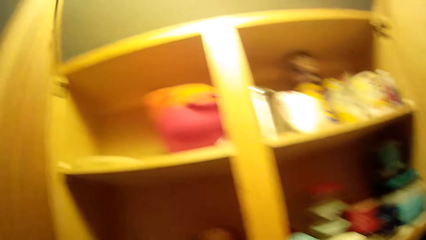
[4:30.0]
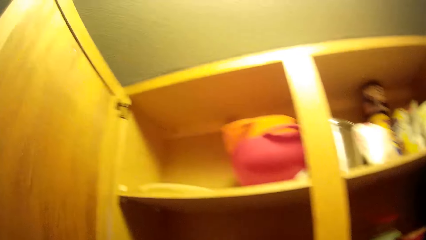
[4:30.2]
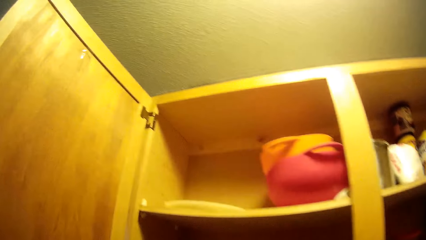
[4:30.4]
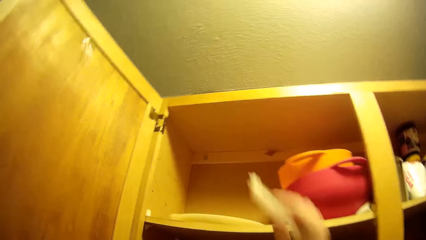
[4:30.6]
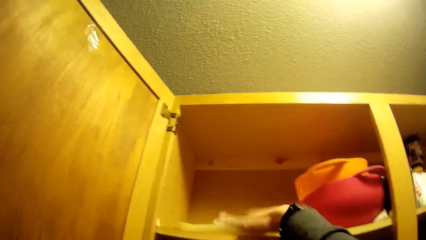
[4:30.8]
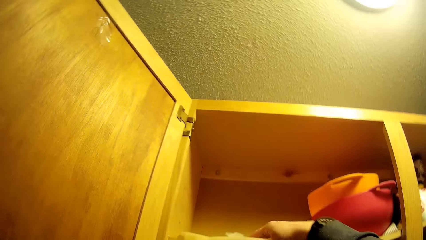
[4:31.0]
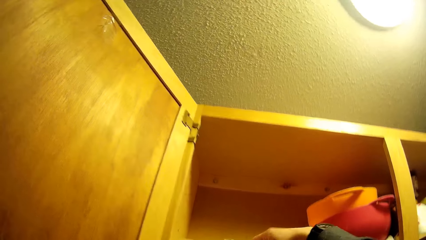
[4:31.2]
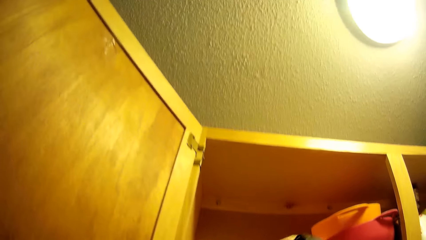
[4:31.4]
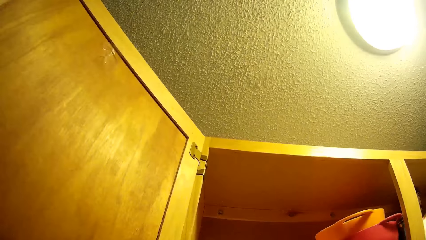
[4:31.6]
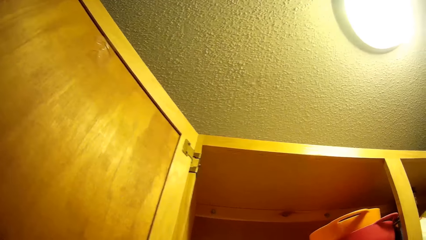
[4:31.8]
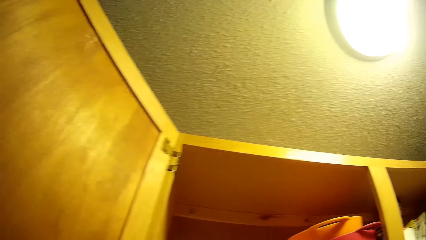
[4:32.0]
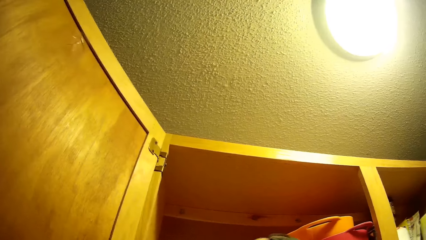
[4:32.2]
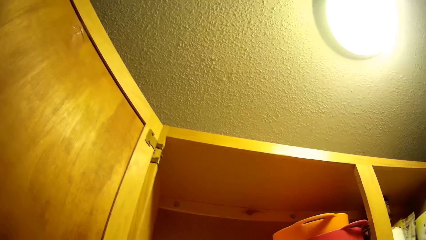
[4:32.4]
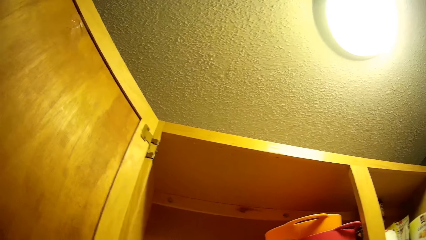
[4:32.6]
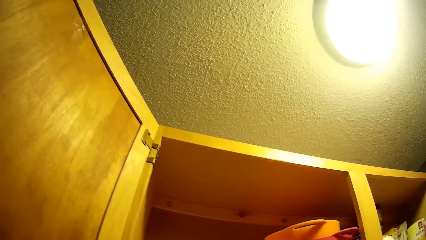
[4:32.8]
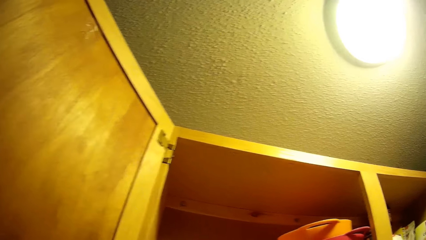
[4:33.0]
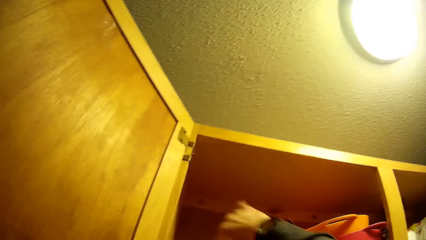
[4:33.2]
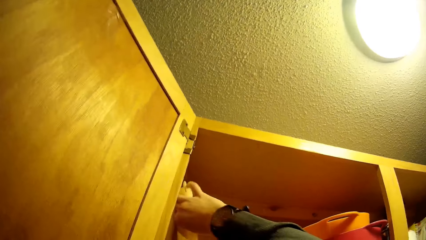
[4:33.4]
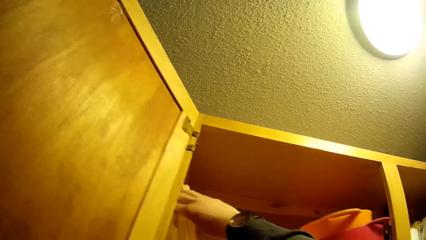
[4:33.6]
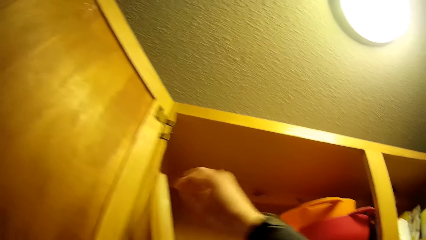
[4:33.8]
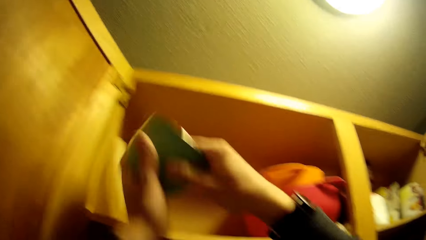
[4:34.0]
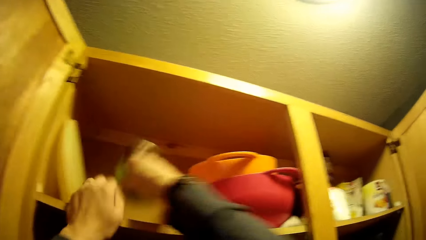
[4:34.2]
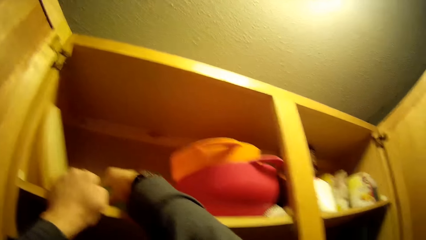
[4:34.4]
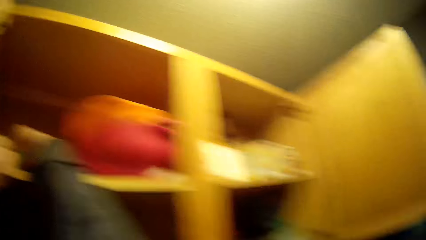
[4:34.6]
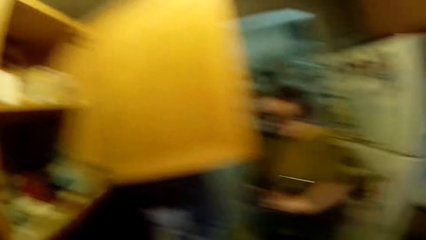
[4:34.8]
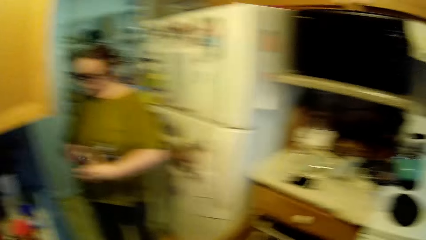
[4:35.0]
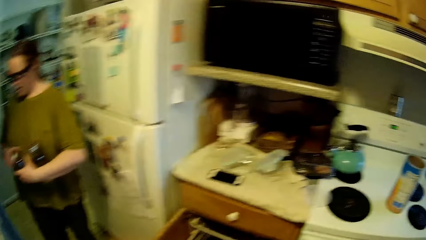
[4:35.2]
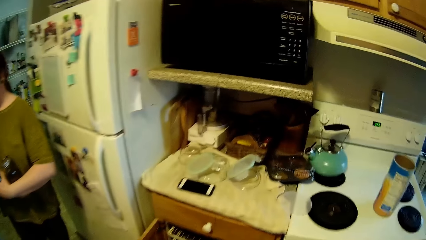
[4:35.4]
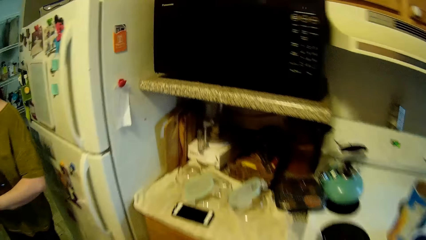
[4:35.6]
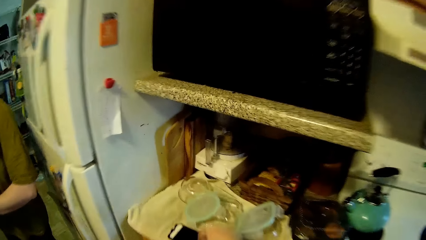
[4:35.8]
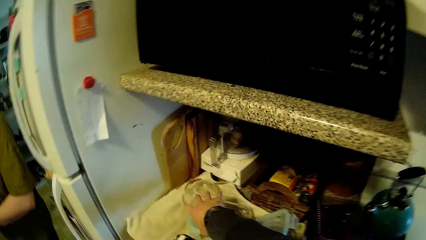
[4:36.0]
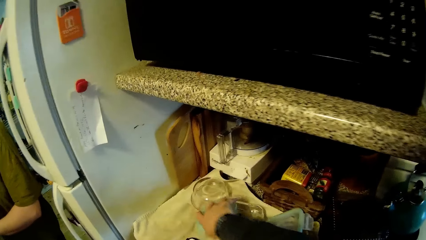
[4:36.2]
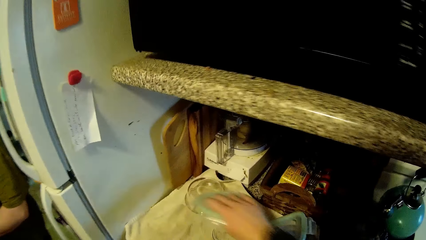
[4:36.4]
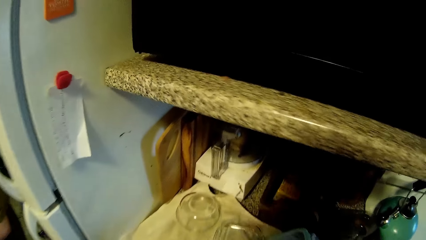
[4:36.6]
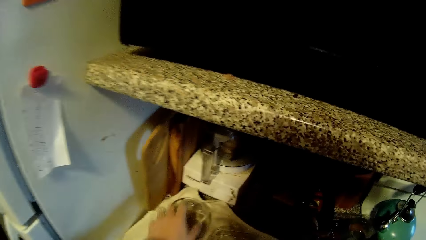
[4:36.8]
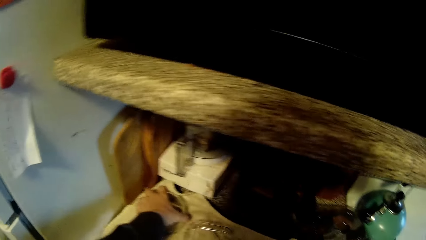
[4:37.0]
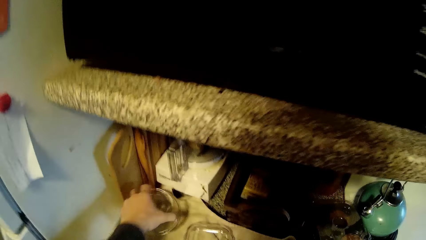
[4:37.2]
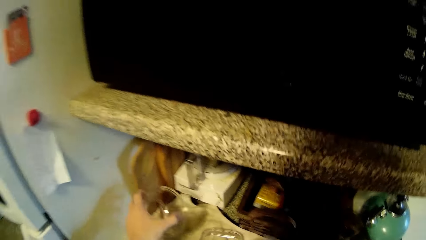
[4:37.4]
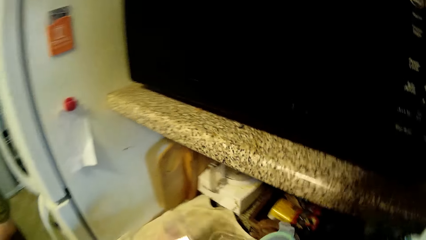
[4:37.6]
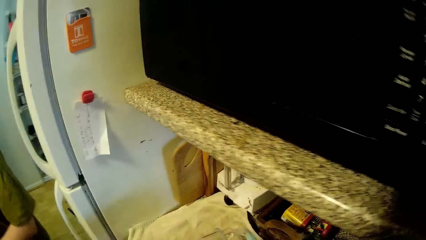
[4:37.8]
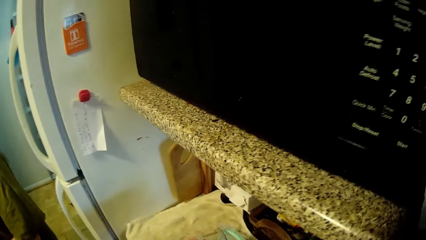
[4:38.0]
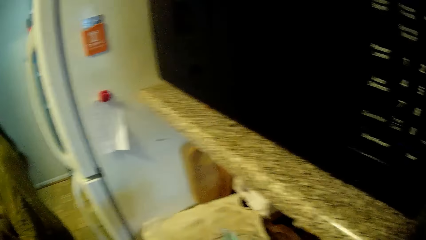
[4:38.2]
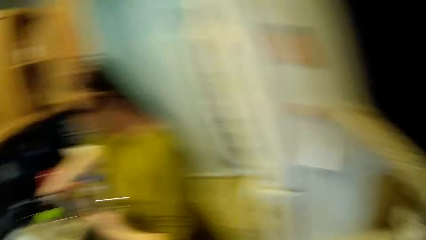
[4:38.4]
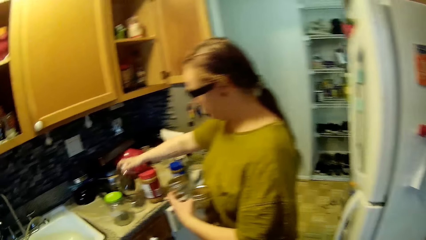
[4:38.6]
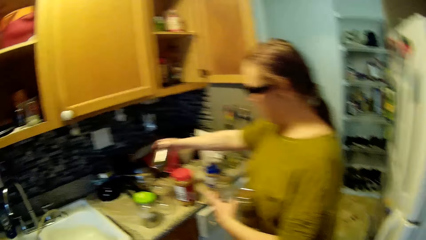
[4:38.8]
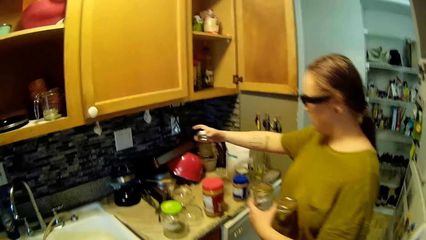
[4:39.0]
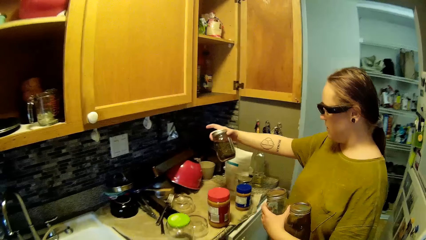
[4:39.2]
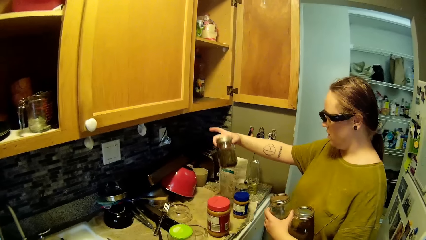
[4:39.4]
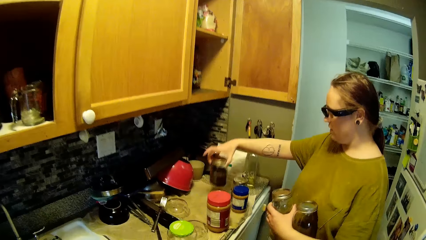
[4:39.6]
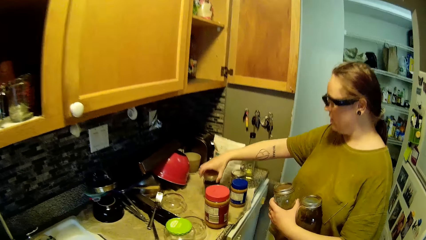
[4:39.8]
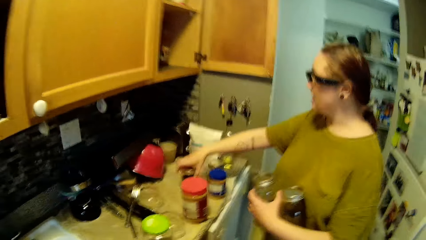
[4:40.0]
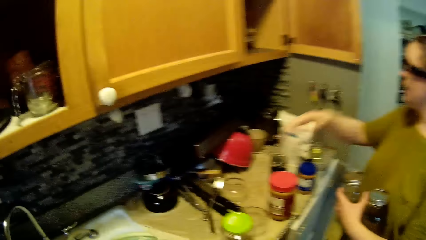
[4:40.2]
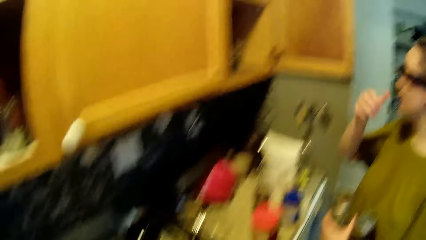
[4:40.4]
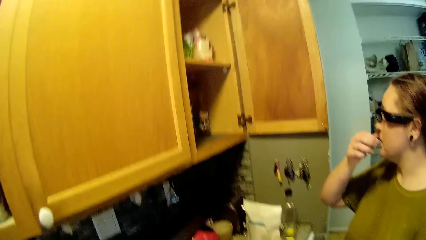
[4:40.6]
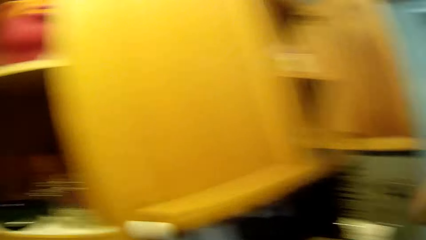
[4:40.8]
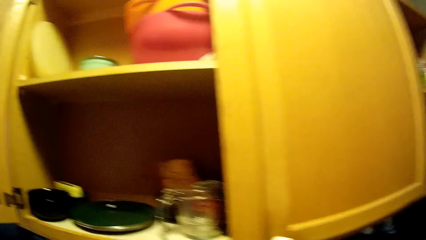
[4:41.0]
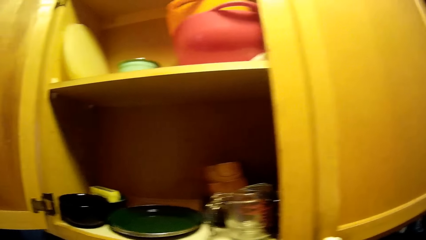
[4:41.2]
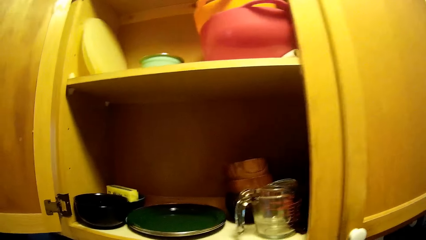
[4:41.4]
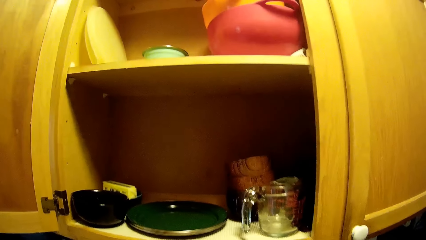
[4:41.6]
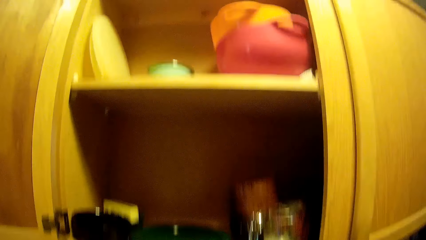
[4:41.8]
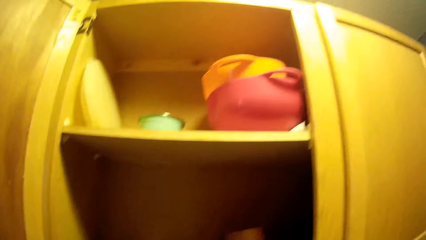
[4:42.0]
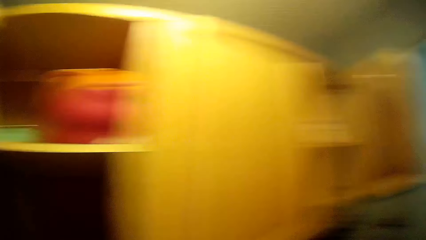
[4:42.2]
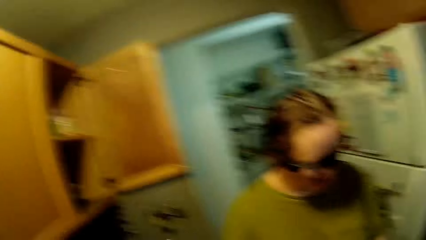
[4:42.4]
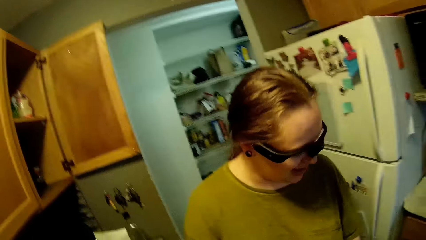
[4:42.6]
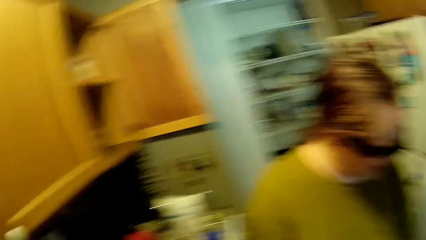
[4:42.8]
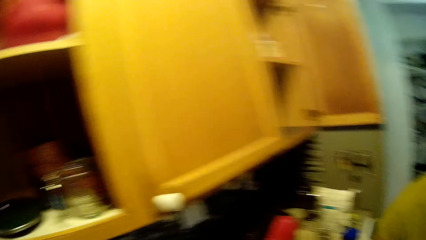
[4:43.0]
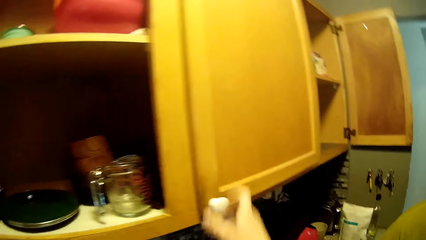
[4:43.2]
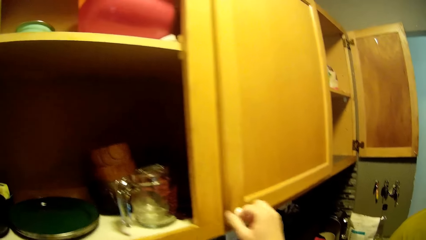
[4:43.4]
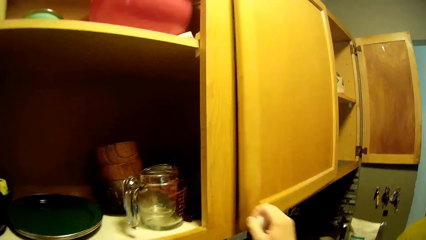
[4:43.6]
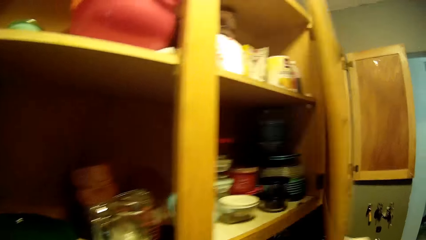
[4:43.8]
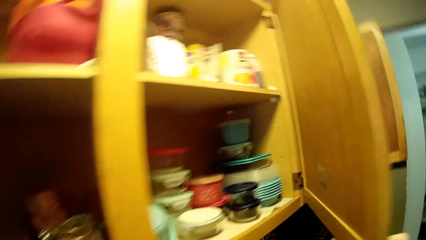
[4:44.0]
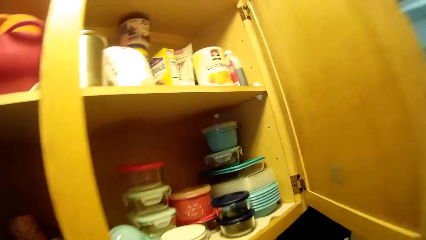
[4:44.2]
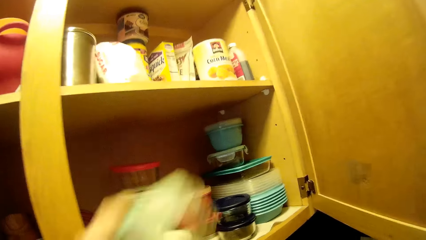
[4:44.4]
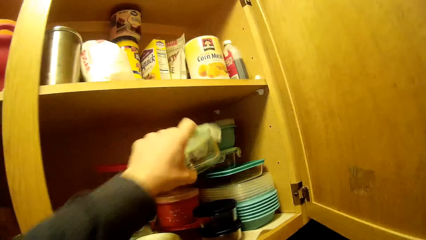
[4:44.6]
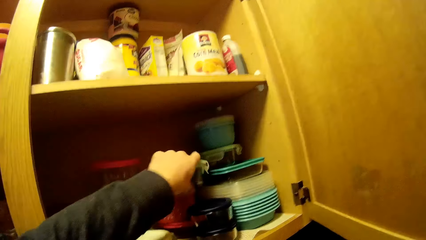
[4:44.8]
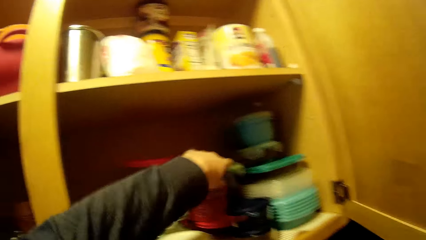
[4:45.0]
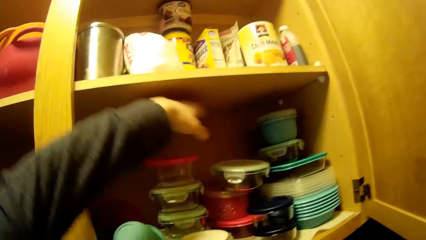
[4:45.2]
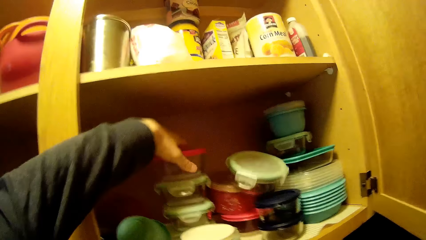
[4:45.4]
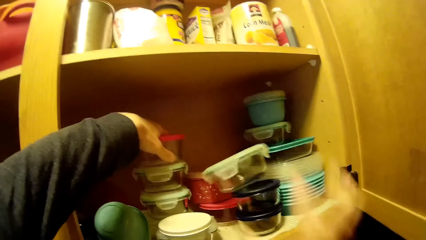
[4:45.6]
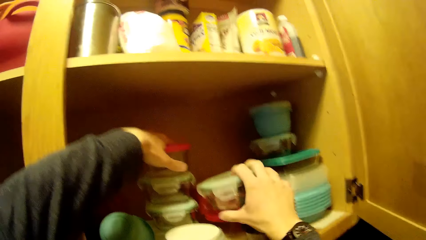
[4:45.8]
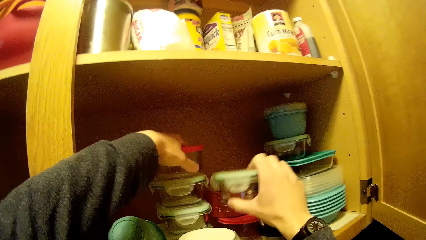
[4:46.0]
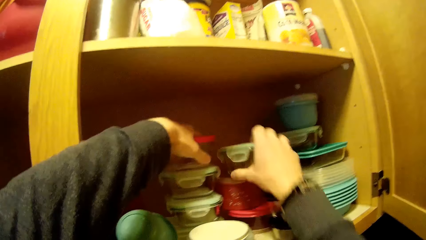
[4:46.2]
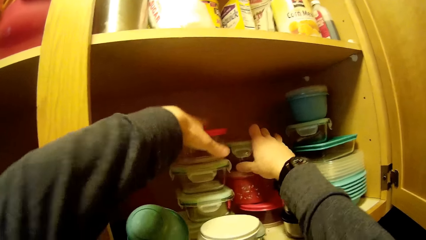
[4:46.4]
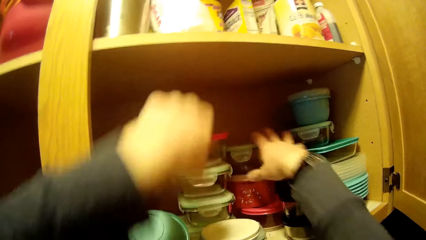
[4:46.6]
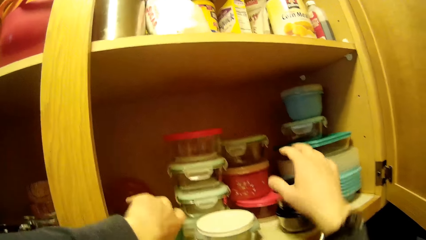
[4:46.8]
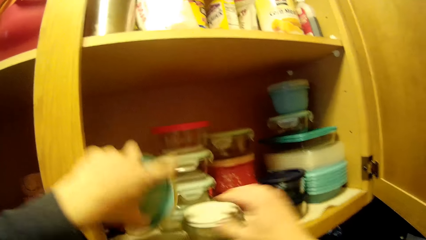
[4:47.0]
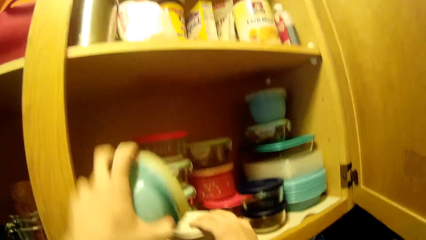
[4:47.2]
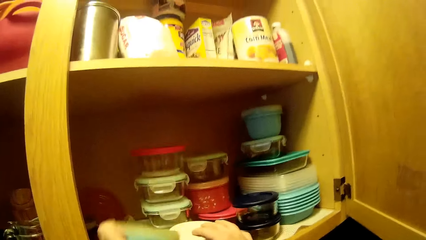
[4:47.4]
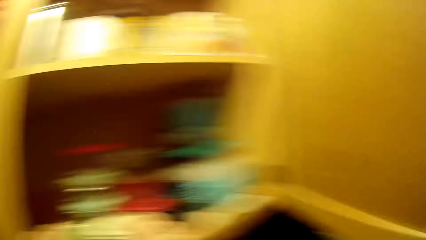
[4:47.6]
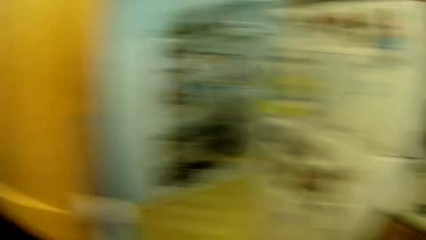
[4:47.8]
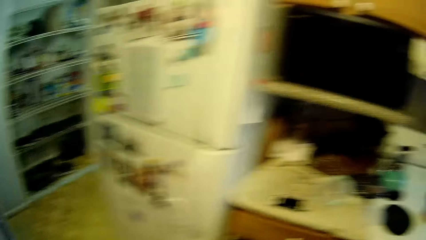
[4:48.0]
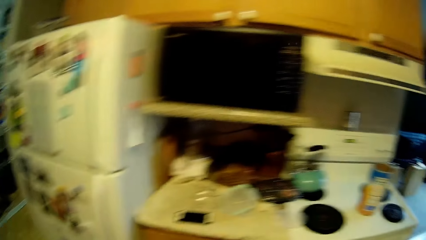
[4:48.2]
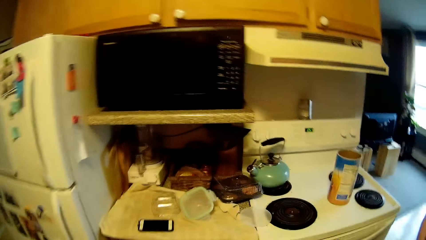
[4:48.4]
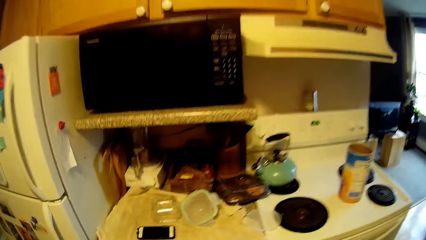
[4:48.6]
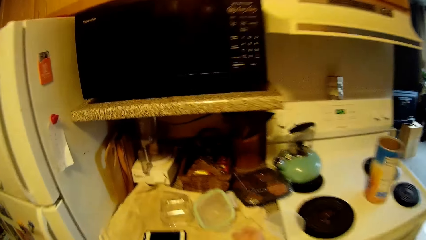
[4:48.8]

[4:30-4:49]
The camera wearer arranges the lids into the cupboard with his left hand. He puts a lid in the cabinet. He drops the bowl in the cupboard with his right hand. He picks up a lid from the countertop with his right hand. He picks up a bowl from the countertop with his left hand. A lady holds a jar of seeds with her right hand. The lady drops the jar of seeds with her right hand. The camera wearer looks around. He opens the cupboard with his right hand. He puts a lid into the cupboard with his left hand. He places his left hand on a container from the cabinet. He grabs a container with his right hand from the cabinet. He places the container in his right hand in the cabinet. He removes two containers with both of his hands from the cabinet. He picks up a bowl from the cabinet.
